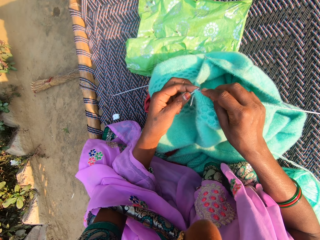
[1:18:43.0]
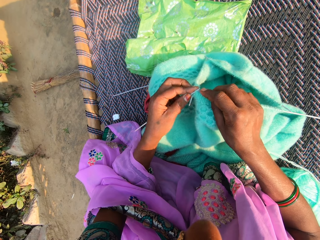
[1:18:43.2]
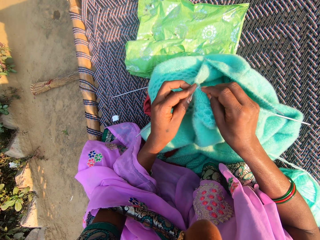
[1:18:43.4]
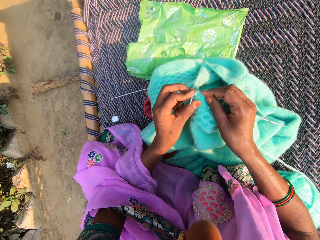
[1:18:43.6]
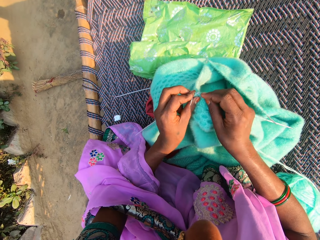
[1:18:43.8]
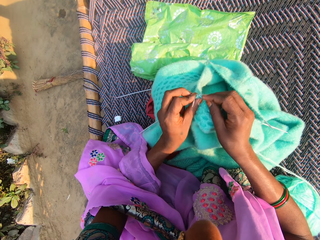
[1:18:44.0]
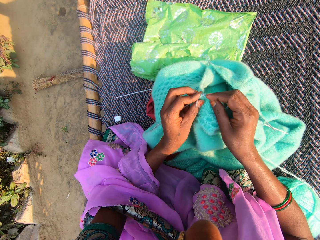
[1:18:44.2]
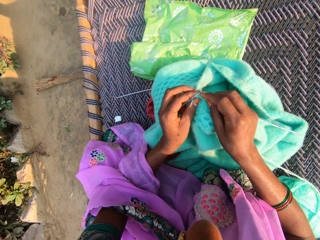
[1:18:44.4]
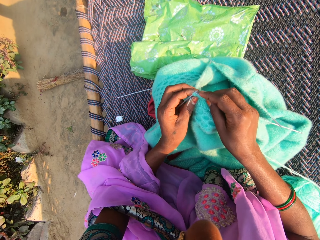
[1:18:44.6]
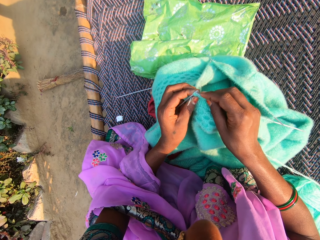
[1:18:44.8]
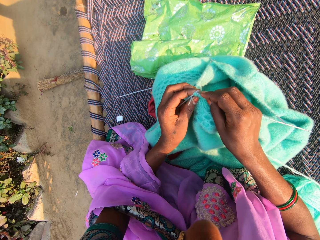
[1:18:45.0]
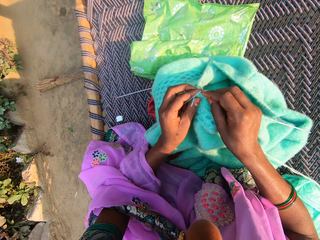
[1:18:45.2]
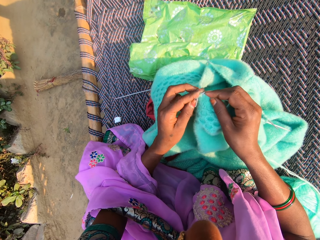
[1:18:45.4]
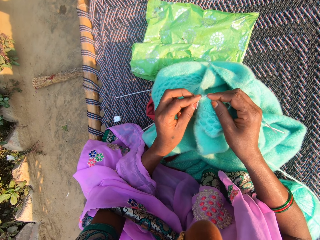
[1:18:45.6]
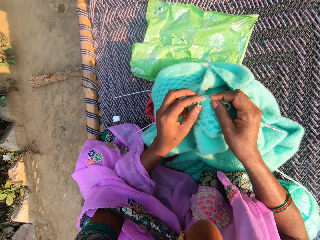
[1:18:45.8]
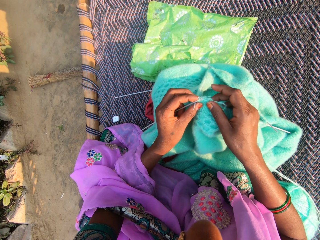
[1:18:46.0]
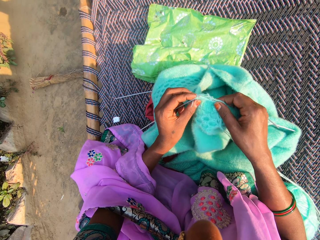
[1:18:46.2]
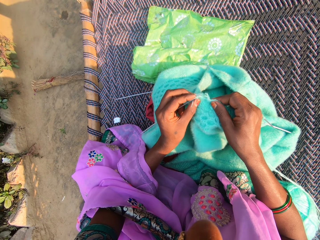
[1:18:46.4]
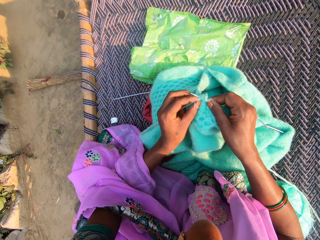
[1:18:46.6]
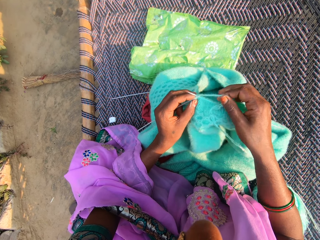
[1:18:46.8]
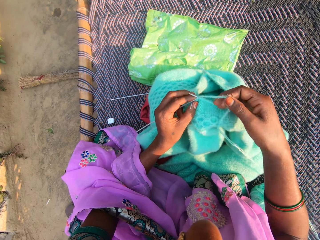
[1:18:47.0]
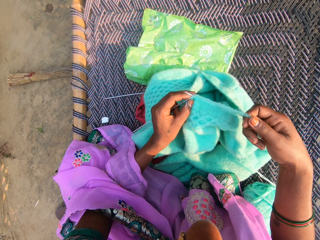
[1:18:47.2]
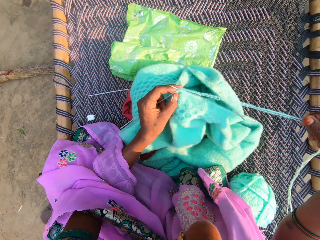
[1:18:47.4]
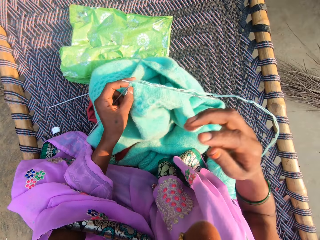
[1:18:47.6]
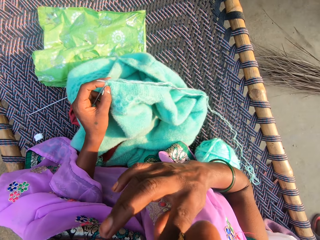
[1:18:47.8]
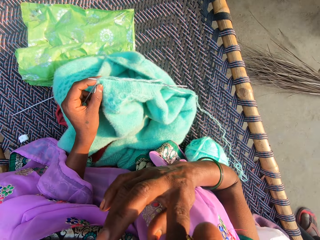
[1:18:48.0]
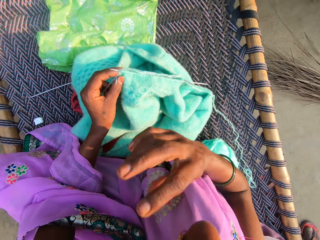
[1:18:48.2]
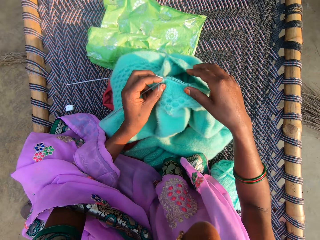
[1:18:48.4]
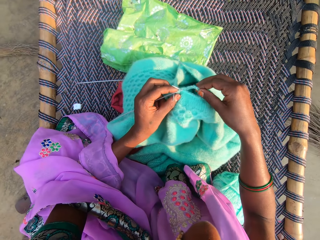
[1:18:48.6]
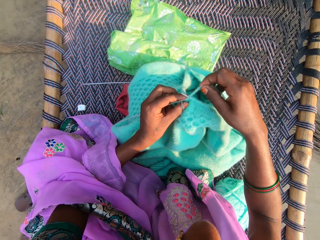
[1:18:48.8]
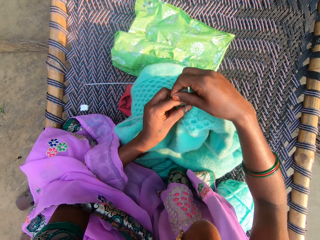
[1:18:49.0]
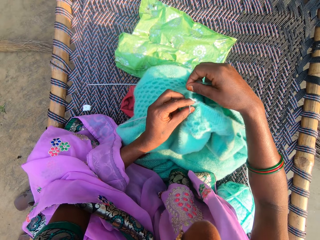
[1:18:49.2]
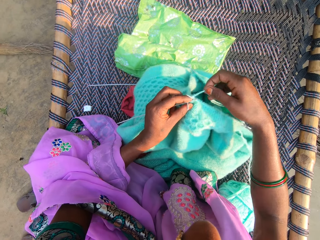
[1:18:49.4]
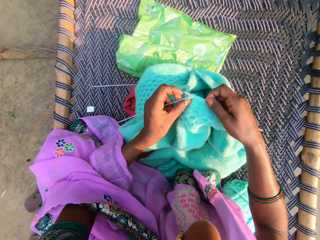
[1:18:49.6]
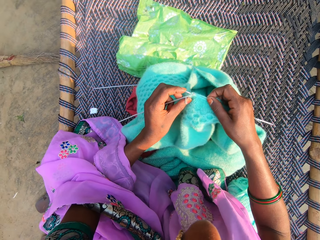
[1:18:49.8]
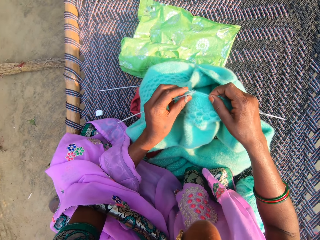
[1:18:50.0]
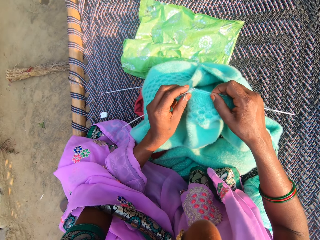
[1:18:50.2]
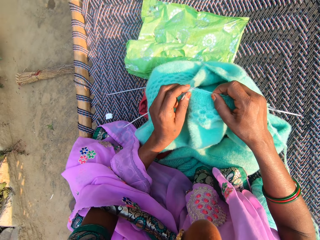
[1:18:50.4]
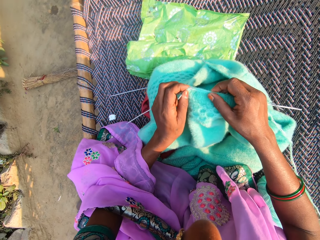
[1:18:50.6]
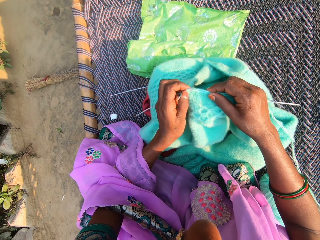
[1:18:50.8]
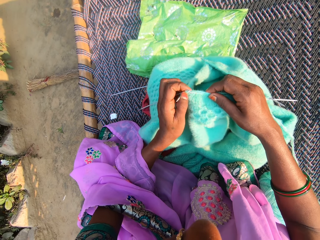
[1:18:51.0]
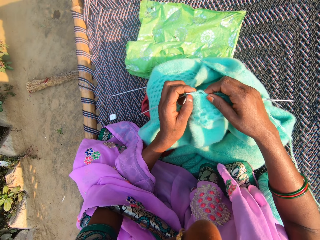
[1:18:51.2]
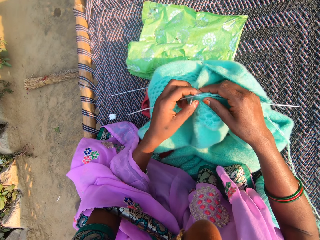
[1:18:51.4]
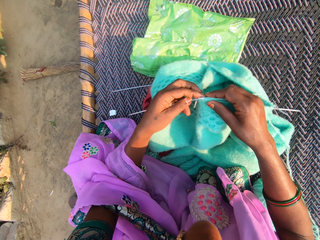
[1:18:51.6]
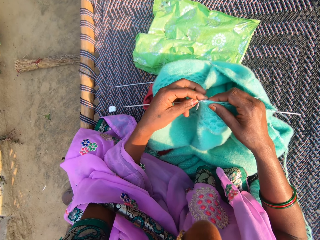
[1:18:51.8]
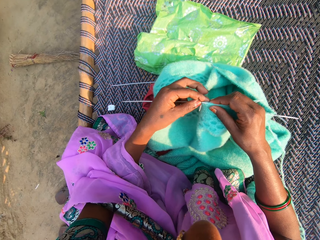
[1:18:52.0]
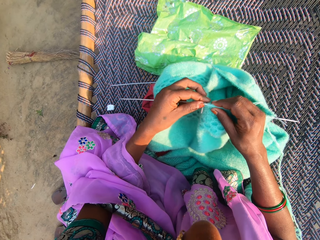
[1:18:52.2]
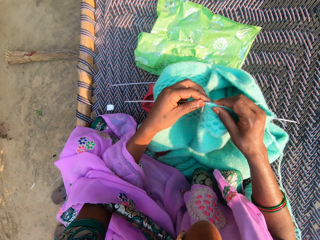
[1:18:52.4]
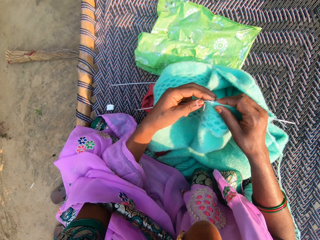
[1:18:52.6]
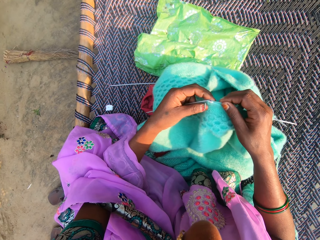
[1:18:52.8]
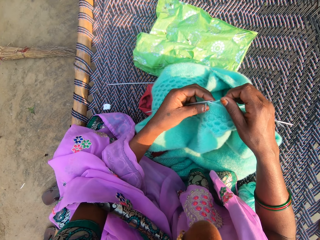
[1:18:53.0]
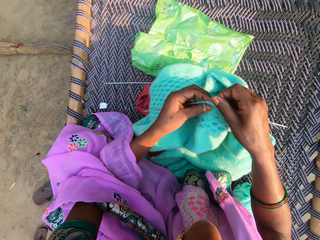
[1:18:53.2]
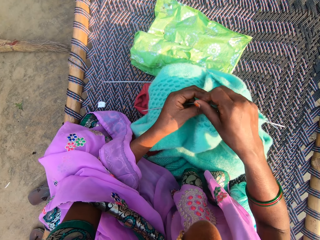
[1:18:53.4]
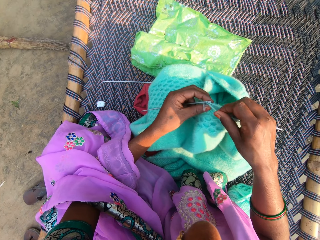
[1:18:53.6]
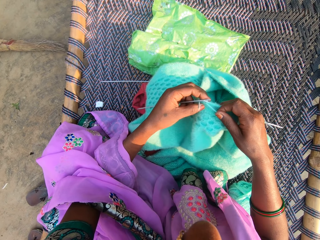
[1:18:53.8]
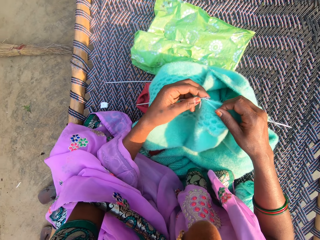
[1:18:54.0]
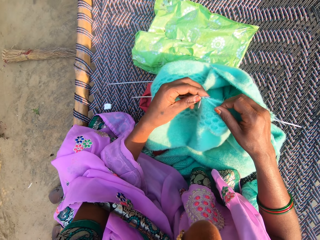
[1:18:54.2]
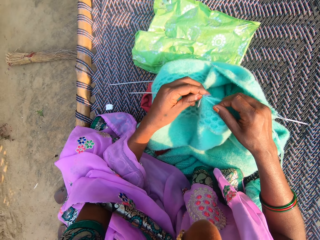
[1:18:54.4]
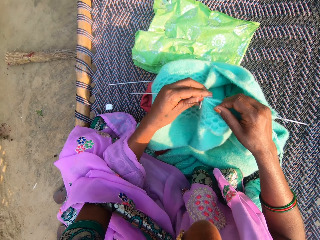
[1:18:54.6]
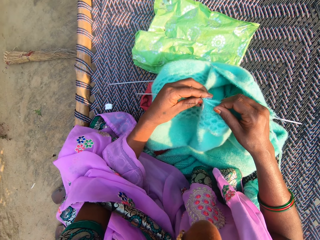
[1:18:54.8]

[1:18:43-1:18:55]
The camera wearer pulls a string. She scratches her nose. She moves her hand. She weaves a fabric.

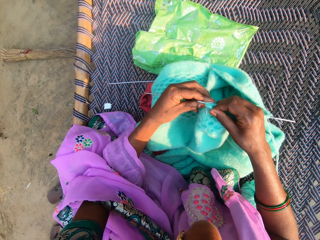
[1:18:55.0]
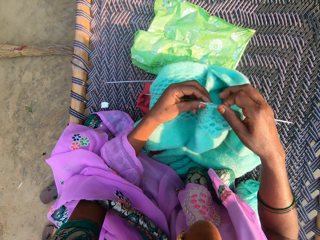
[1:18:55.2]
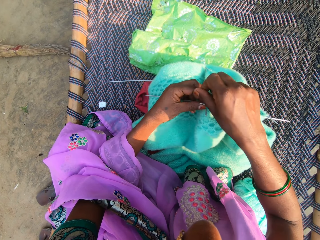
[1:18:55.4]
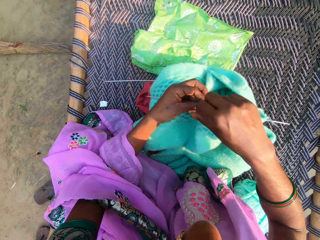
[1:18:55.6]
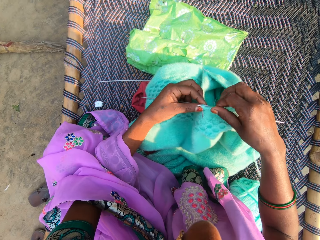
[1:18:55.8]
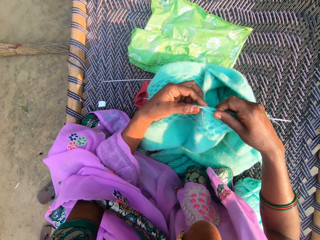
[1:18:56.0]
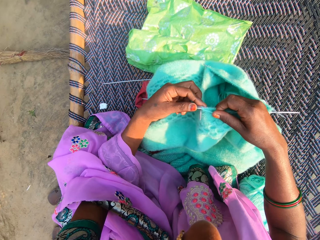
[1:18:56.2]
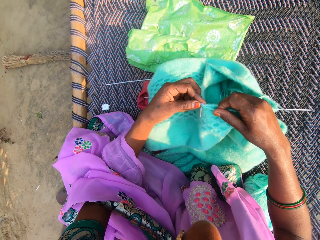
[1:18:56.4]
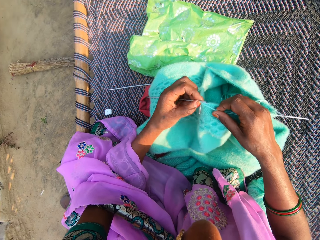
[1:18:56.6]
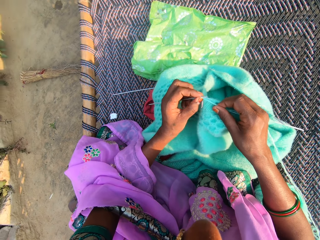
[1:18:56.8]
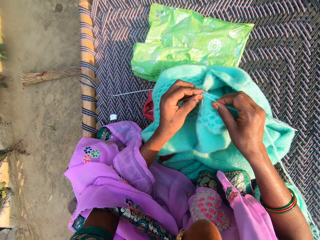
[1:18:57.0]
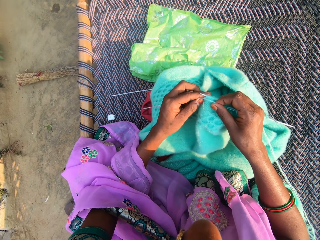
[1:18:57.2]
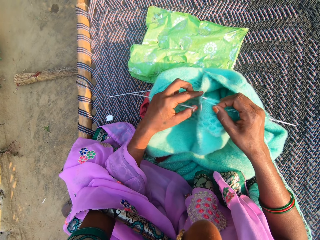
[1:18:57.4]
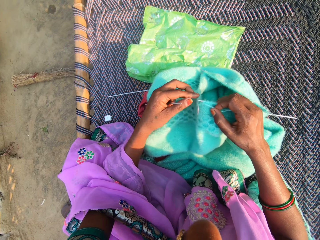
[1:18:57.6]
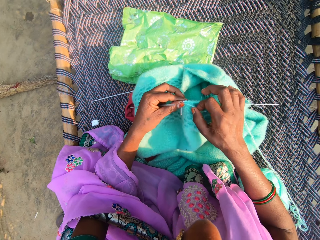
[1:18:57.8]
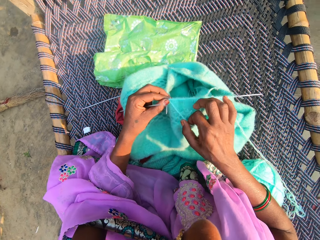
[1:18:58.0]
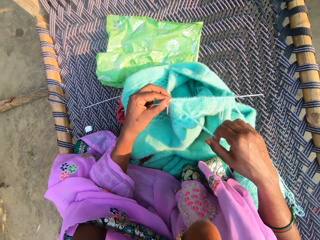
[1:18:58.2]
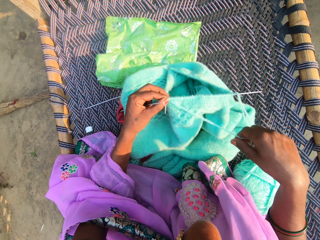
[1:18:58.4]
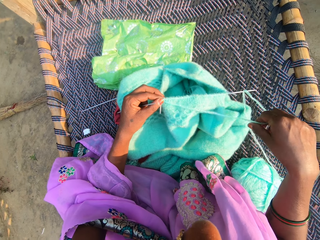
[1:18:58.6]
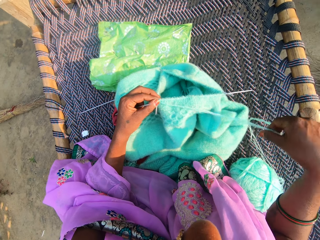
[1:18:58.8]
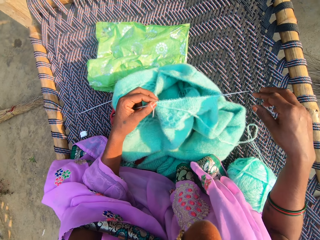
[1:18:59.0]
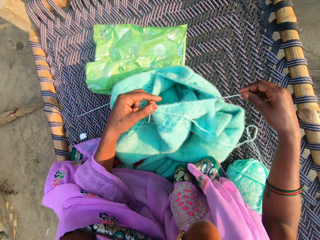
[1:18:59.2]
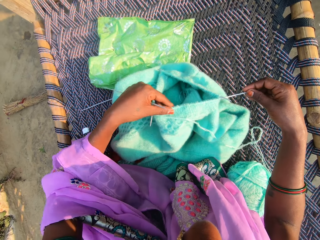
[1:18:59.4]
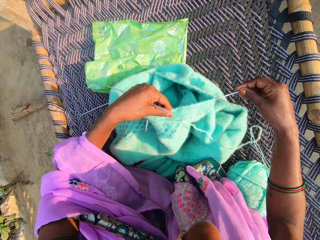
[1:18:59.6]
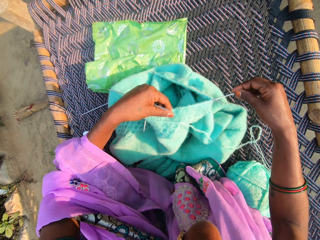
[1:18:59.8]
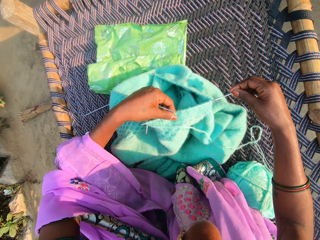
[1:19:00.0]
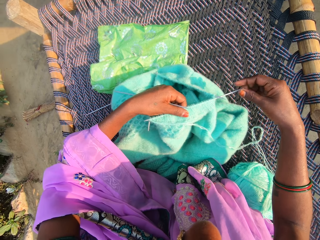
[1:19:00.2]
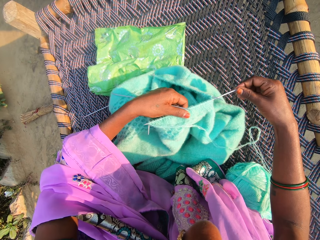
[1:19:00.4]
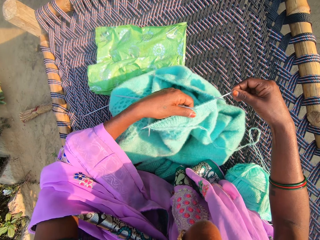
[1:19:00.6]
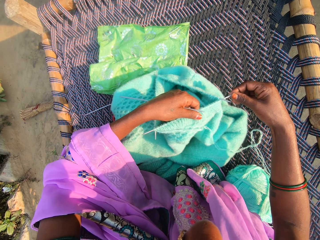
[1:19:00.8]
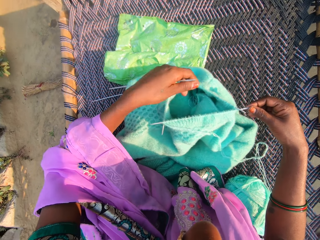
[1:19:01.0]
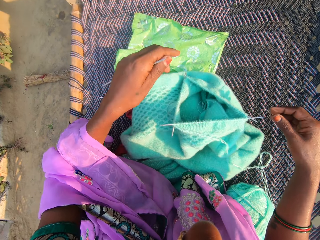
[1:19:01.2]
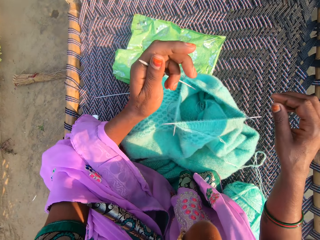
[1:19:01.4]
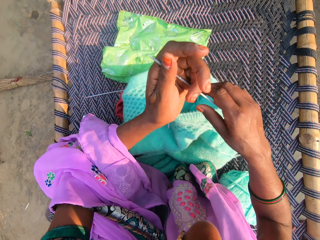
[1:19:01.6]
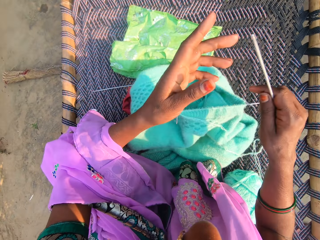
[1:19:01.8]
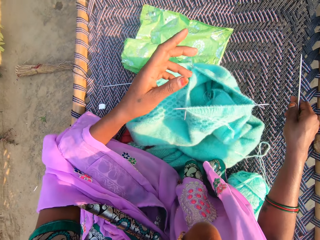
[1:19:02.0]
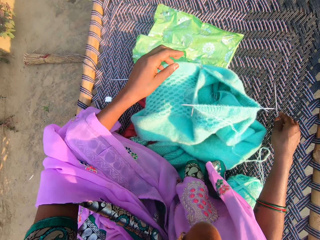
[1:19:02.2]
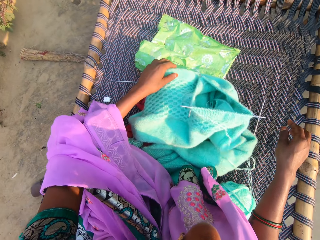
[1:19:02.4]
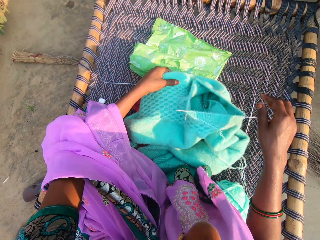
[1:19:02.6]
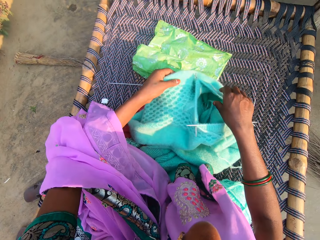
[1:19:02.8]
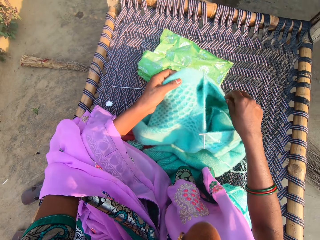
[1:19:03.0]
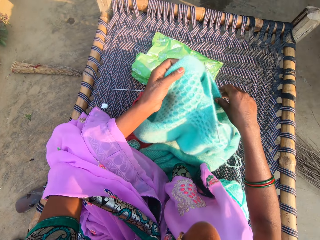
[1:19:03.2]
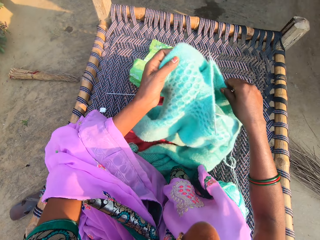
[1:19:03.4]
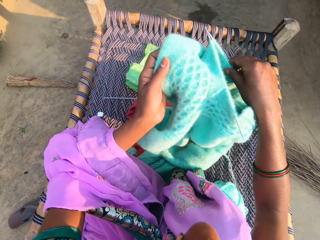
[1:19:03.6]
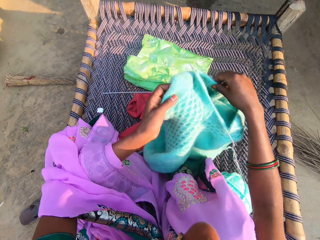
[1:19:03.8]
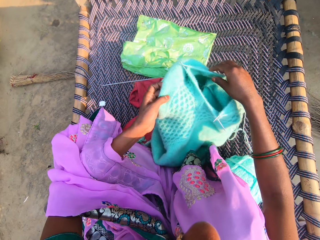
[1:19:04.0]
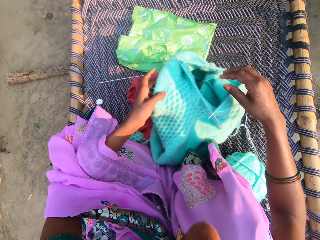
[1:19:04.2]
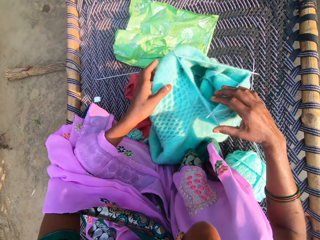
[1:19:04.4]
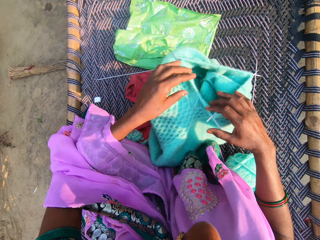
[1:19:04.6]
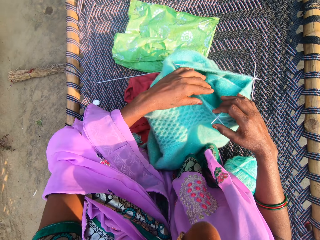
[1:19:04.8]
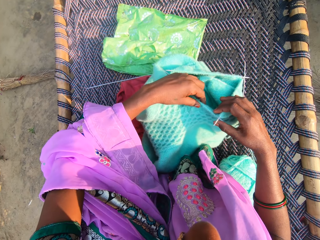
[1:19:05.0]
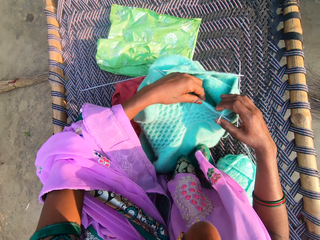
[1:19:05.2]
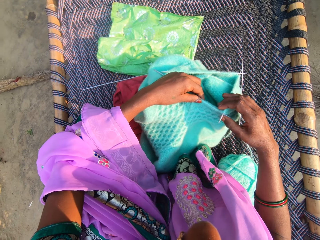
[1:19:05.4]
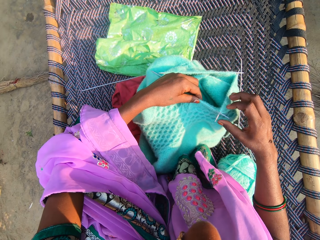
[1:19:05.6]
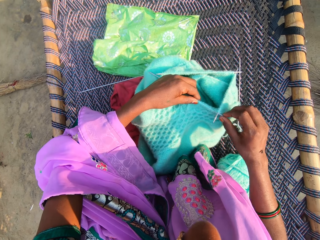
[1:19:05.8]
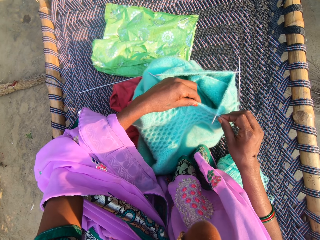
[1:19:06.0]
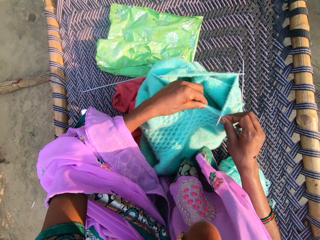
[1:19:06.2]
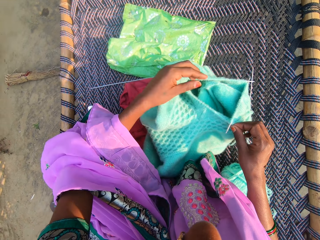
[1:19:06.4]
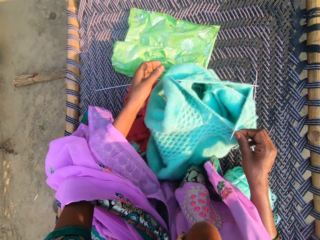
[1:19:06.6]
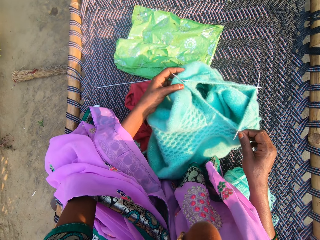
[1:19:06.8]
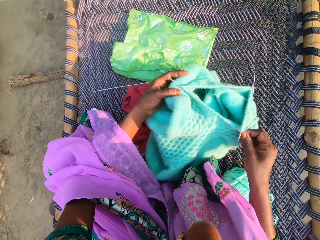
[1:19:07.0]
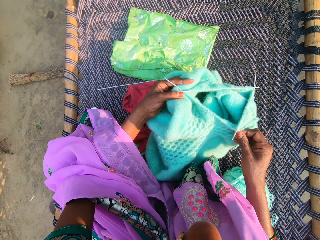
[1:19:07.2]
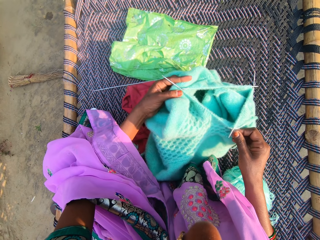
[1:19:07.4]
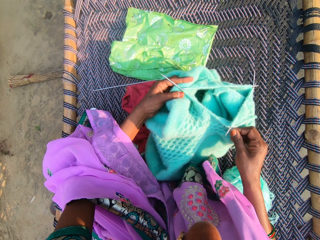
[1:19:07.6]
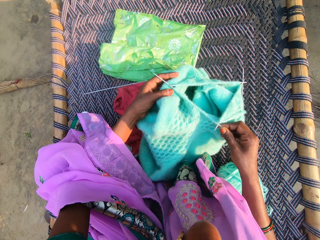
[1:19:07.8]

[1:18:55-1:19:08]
The camera wearer pulls a string. They push a crochet hook on the material. They touch the crochet hook. They hold the crochet hook. They pass the crochet hook from left to right hand. They drop the crochet hook on the bed. They adjust the material with both hands. They lift a fabric. They push the crochet hook.
